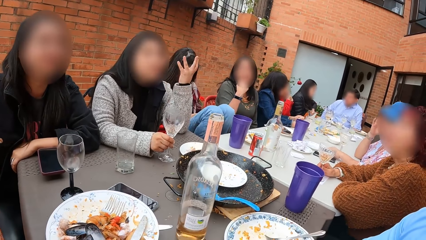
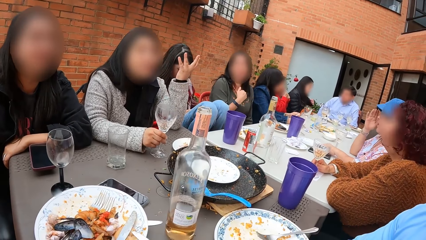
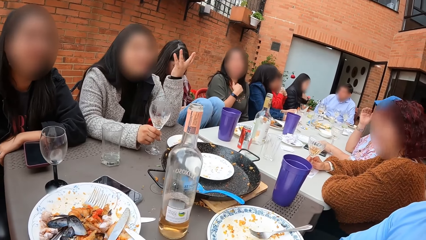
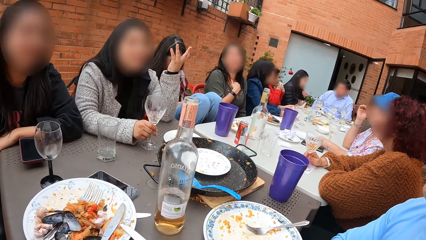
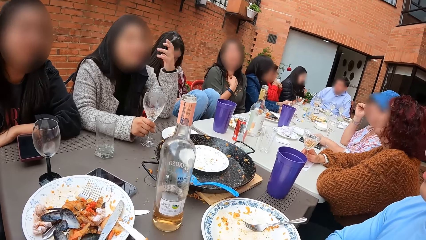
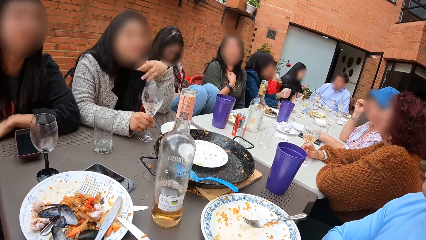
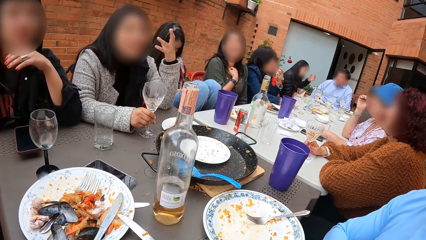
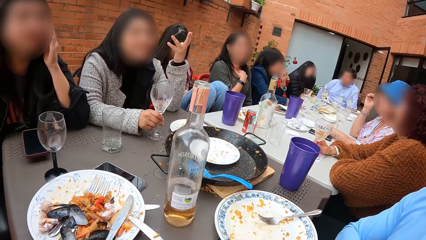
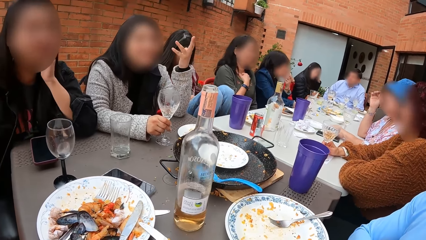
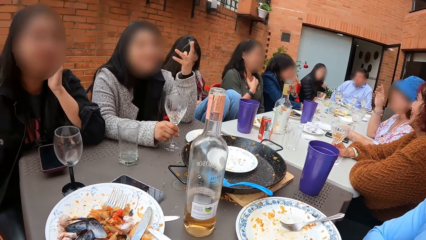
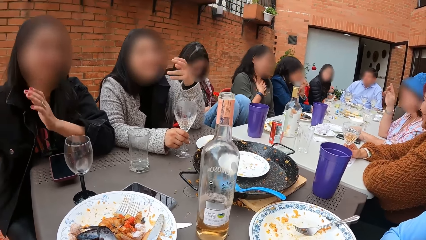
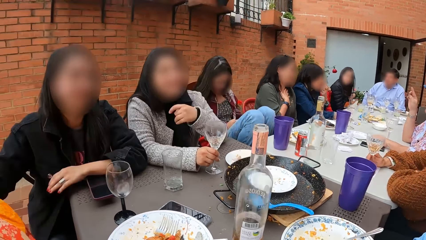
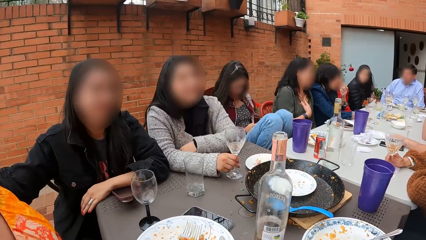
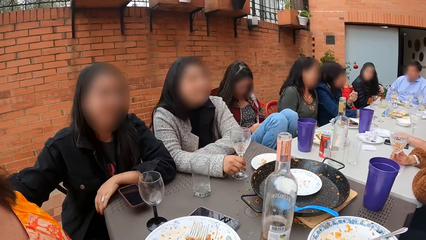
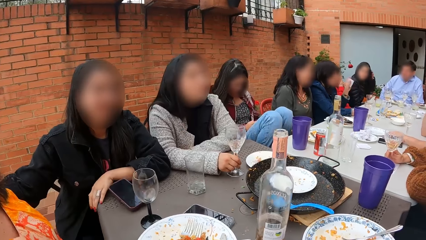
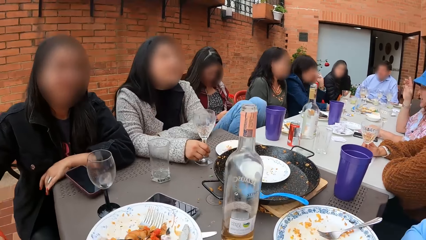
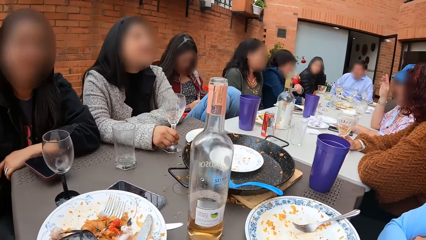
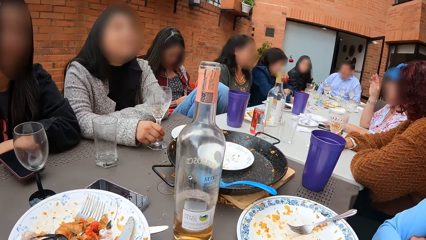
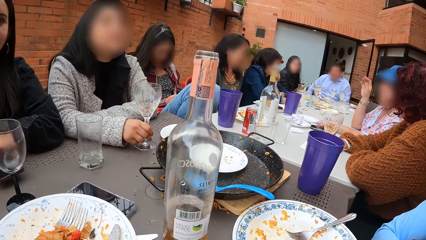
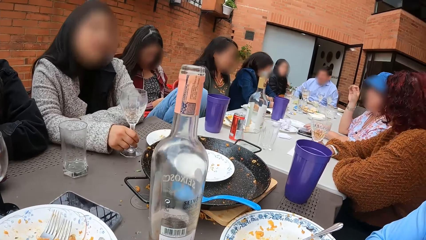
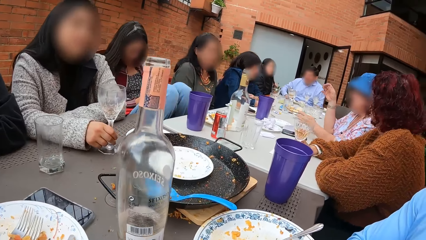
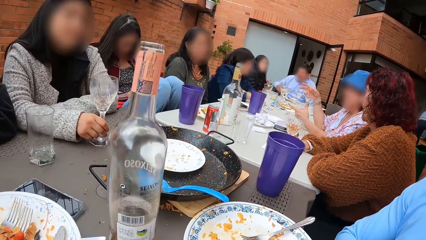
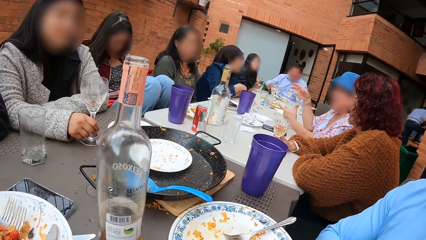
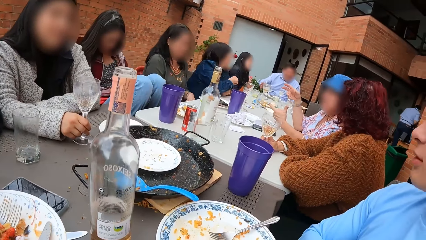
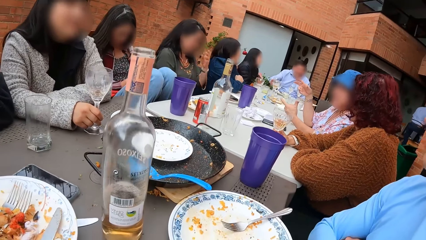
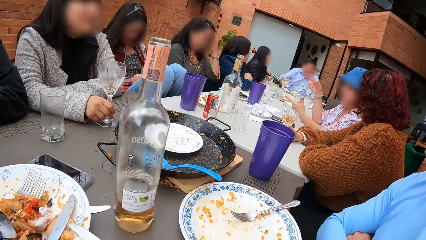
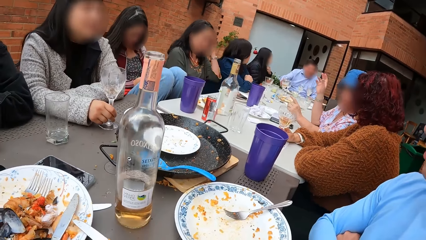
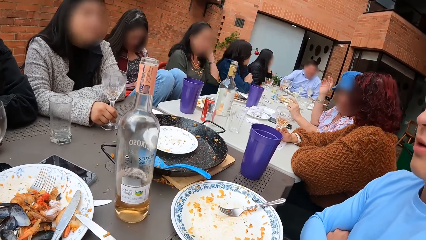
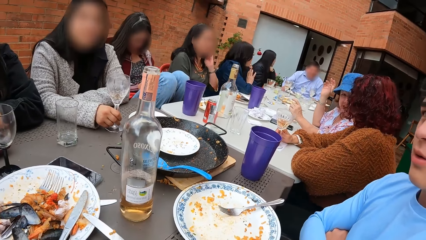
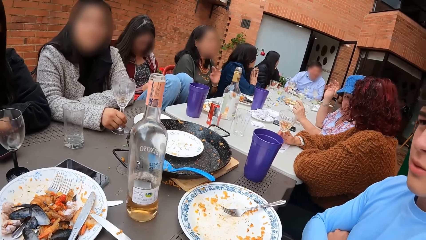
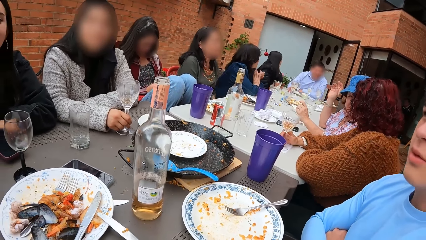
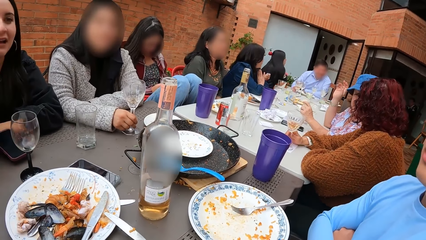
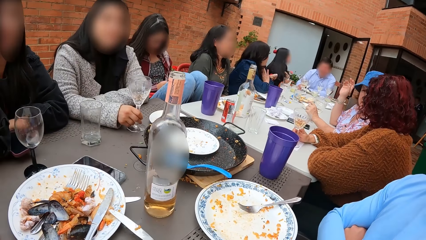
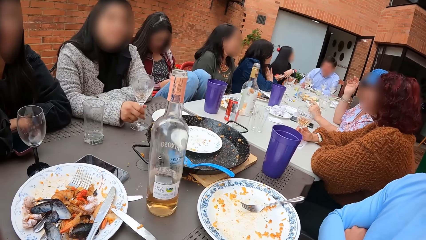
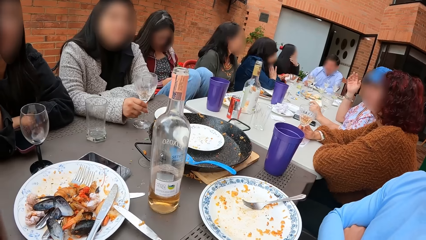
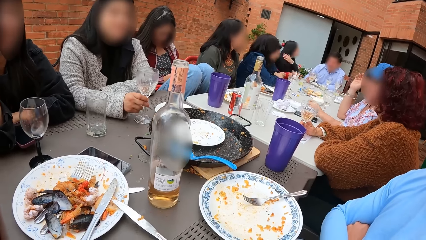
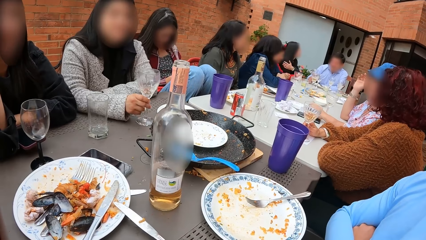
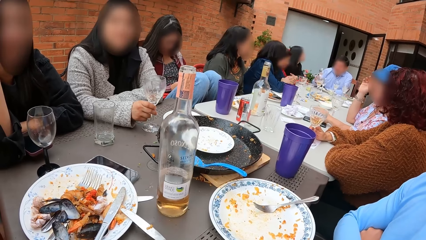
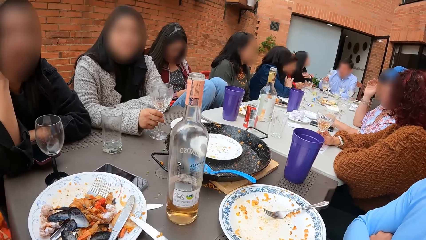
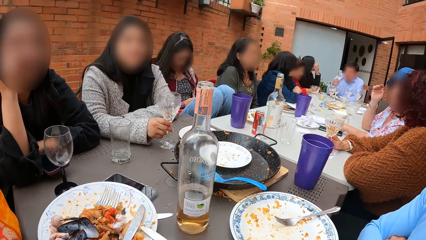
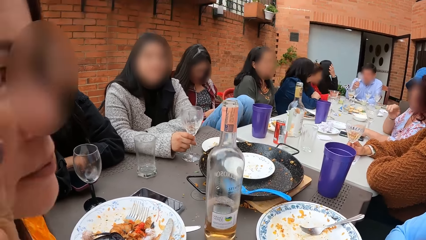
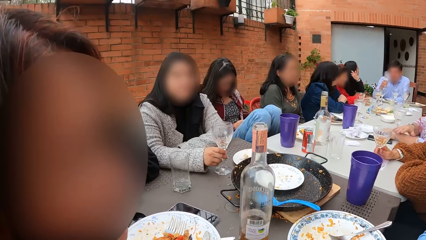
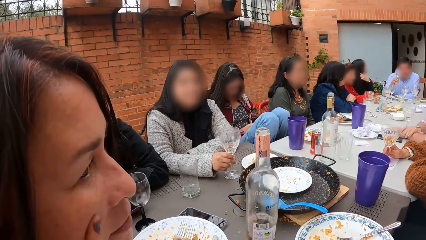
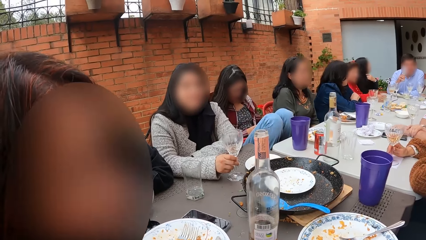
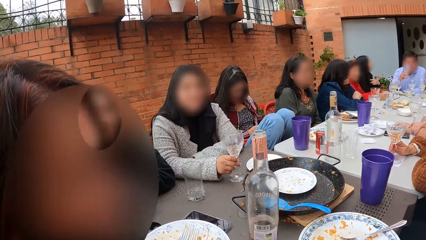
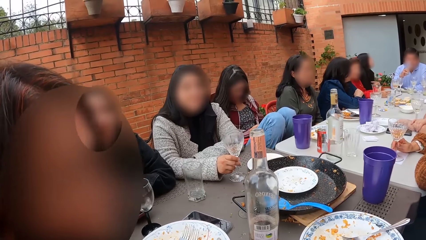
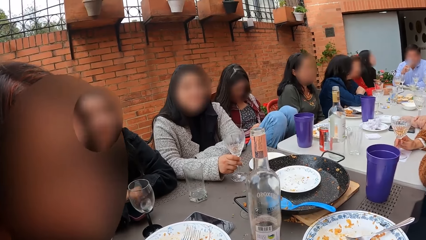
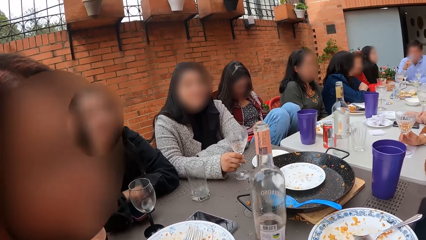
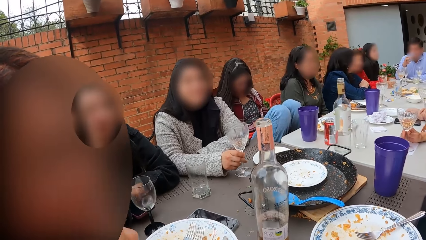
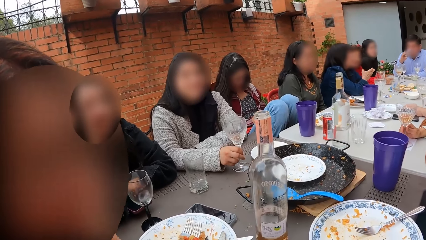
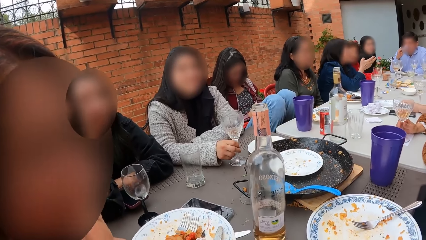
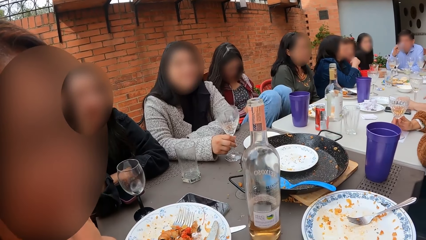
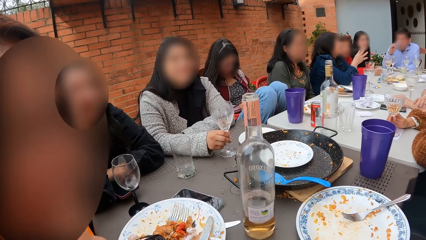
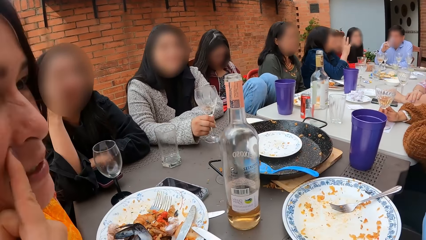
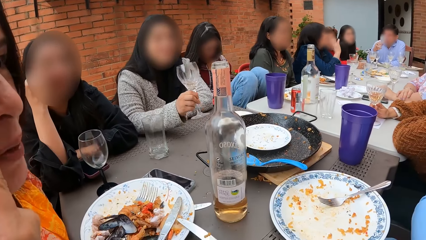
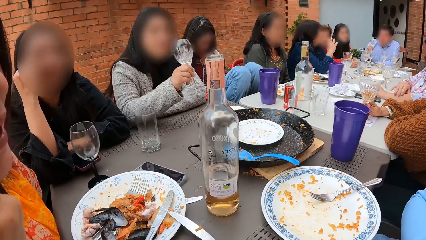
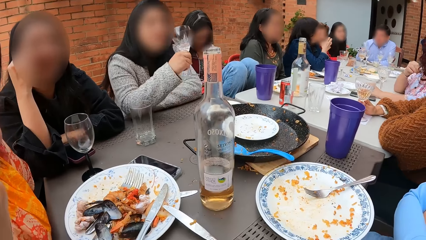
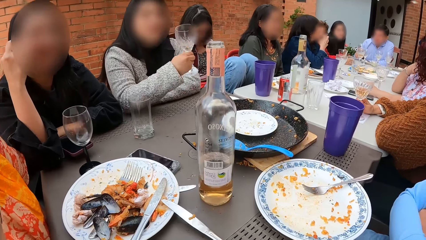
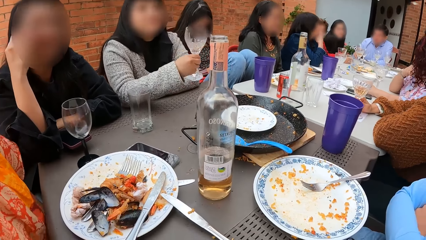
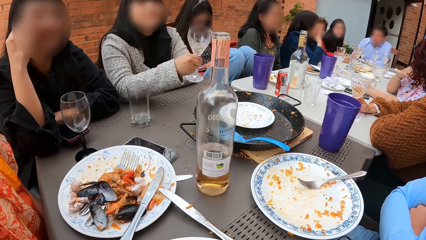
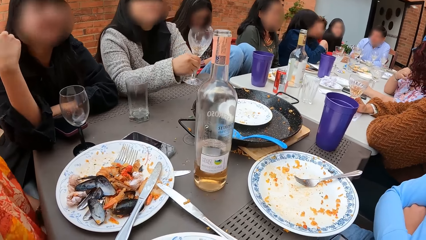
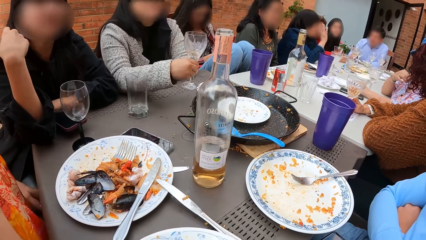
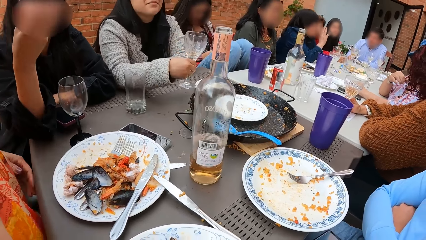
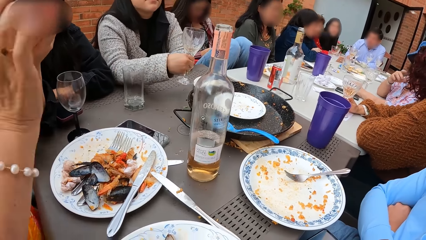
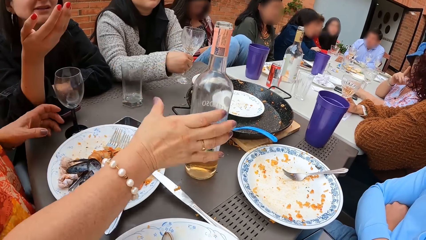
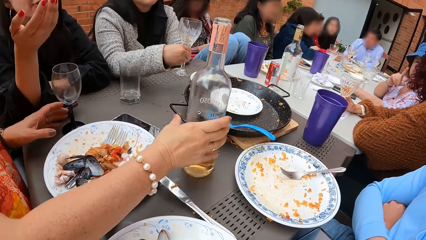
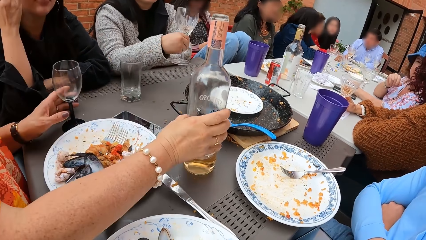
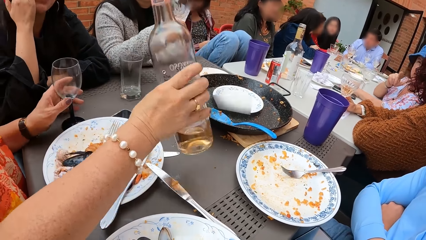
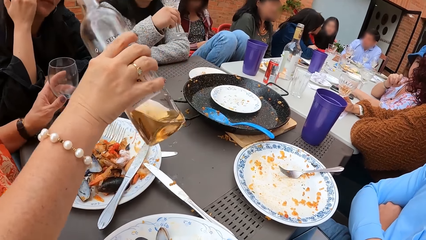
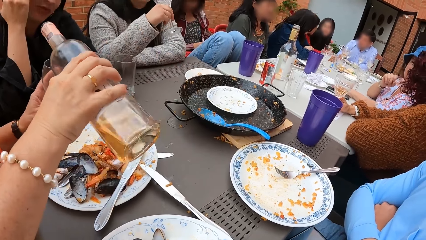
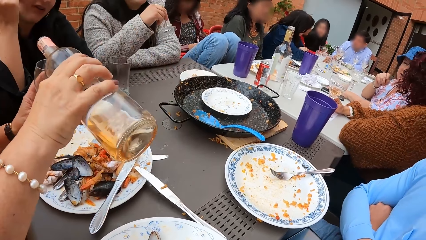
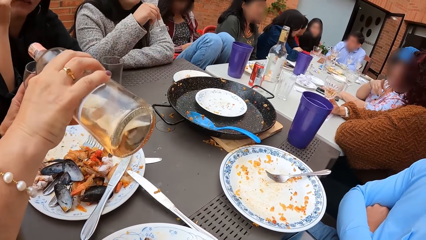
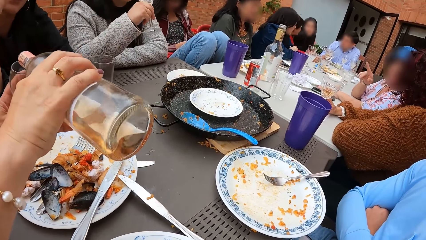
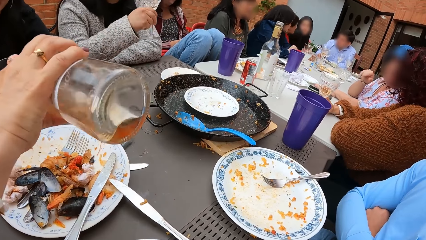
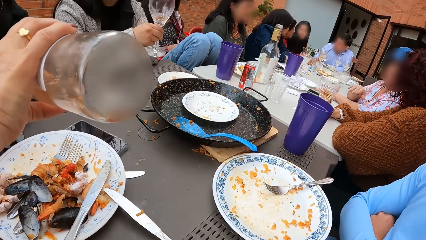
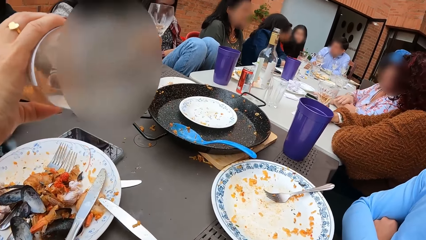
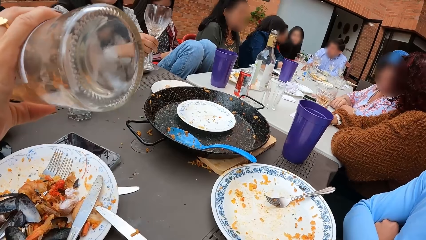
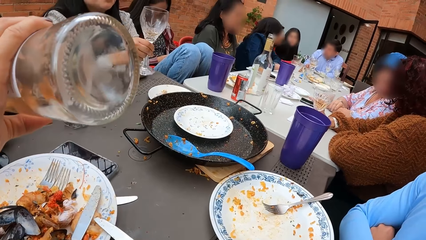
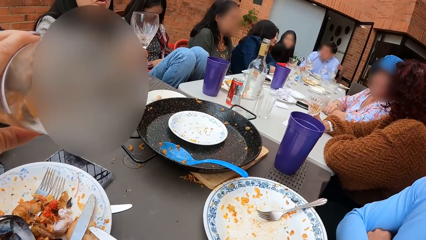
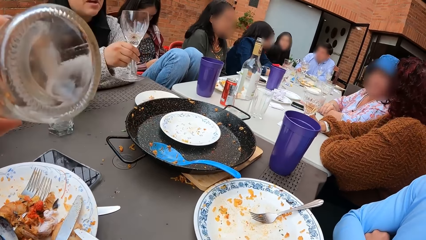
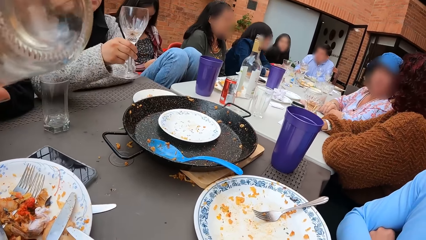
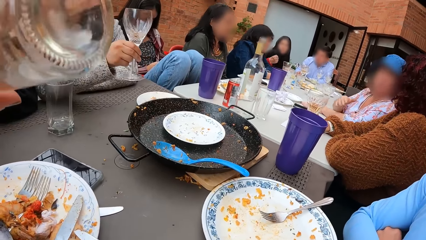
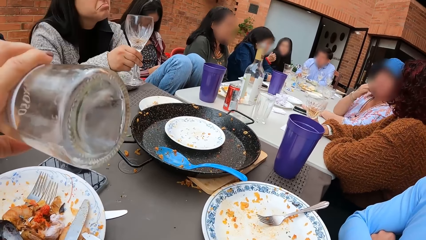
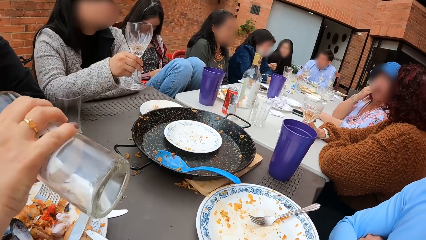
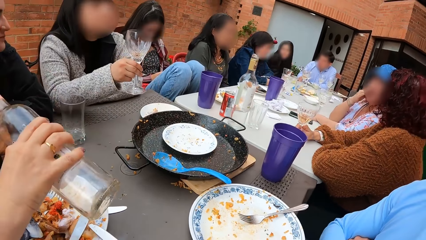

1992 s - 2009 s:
The camera wearer looks around the table. A woman converses with the camera wearer. The woman picks the glass bottle from the table with her right hand. She holds the glass cup on the table with her left hand. The woman pours drink from the bottle in her right hand into the cup on the table.
